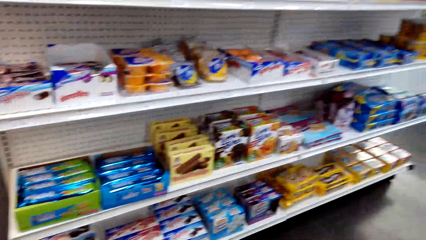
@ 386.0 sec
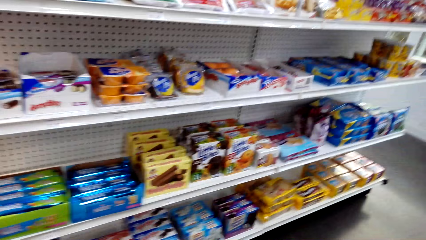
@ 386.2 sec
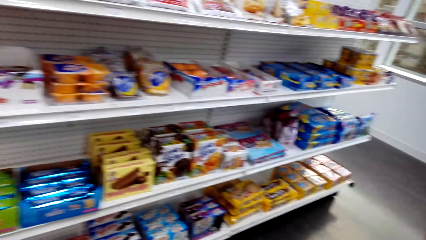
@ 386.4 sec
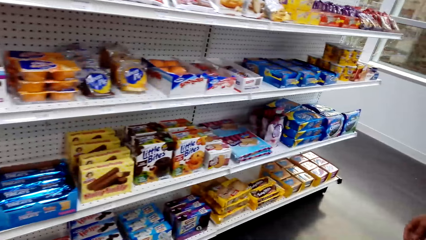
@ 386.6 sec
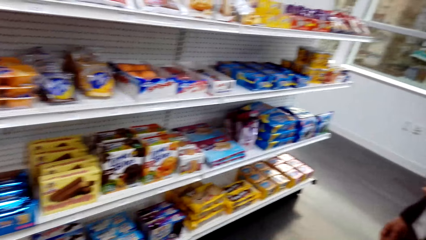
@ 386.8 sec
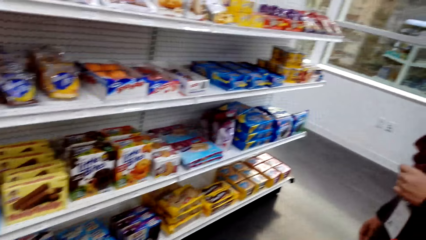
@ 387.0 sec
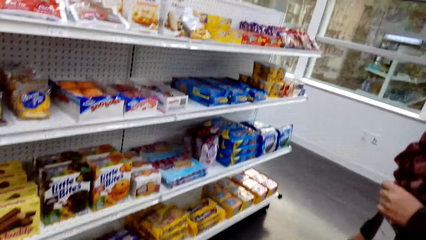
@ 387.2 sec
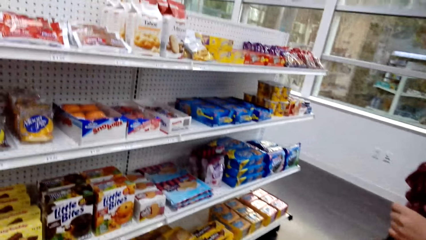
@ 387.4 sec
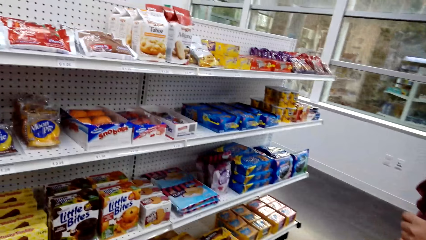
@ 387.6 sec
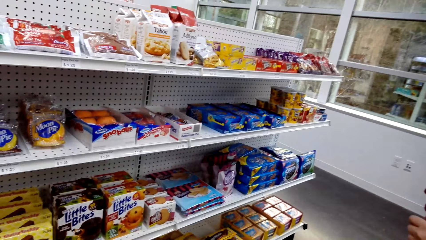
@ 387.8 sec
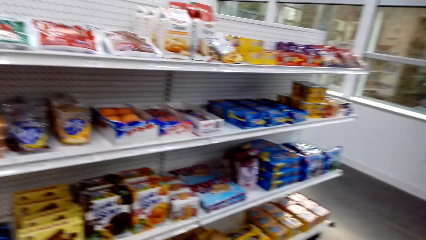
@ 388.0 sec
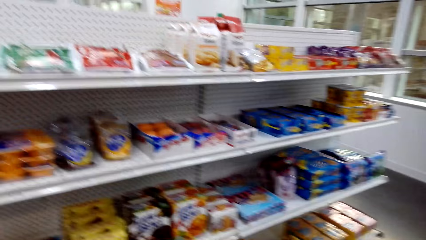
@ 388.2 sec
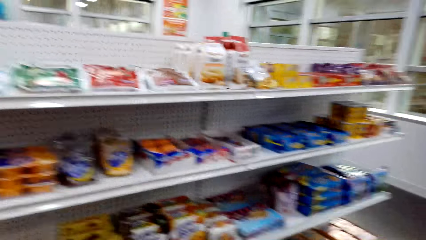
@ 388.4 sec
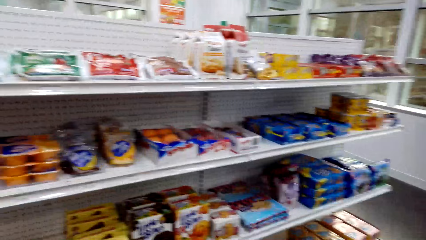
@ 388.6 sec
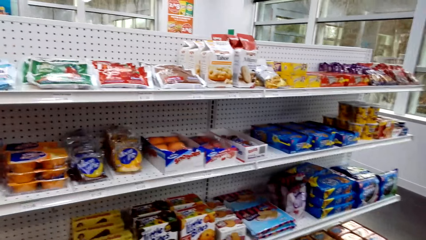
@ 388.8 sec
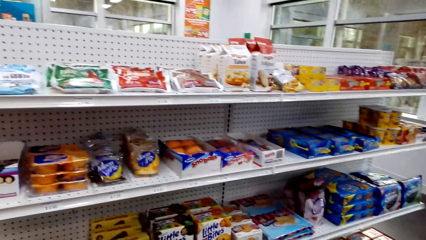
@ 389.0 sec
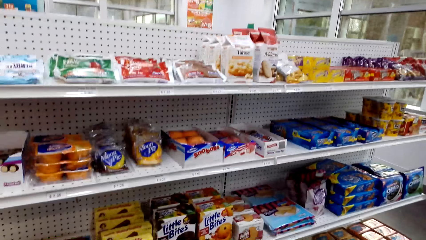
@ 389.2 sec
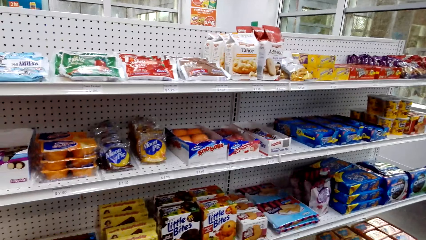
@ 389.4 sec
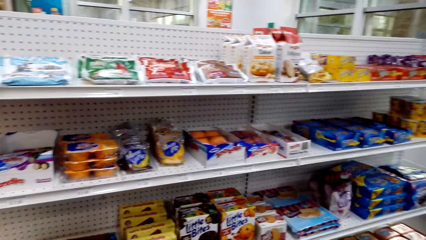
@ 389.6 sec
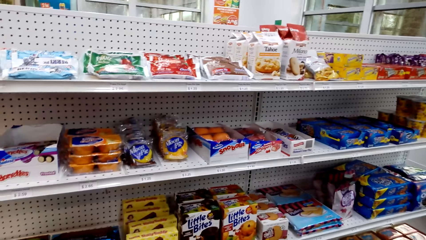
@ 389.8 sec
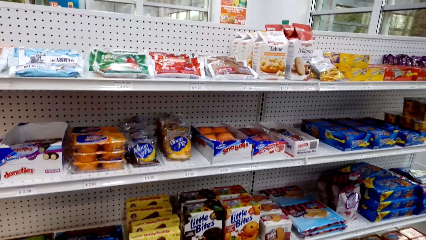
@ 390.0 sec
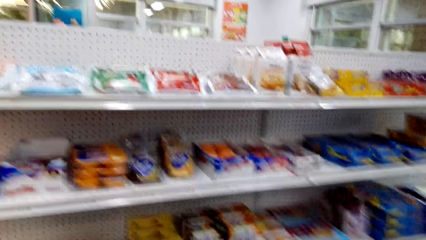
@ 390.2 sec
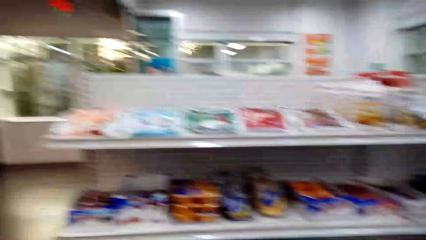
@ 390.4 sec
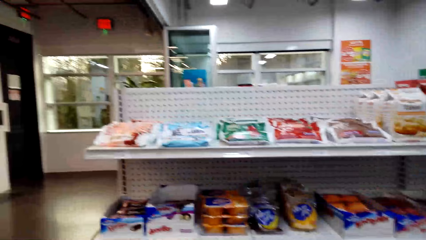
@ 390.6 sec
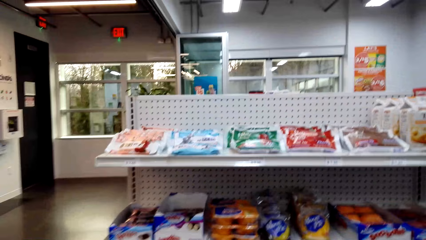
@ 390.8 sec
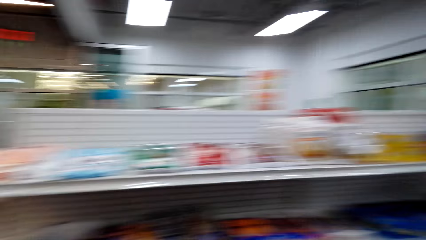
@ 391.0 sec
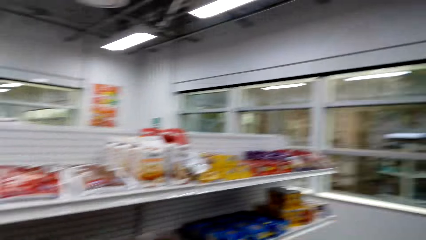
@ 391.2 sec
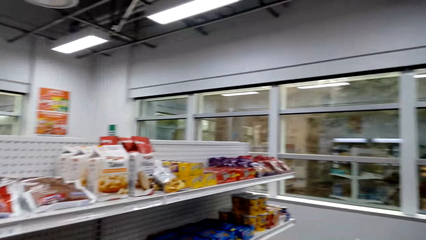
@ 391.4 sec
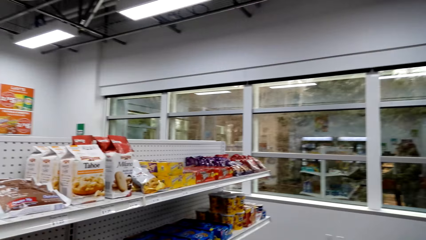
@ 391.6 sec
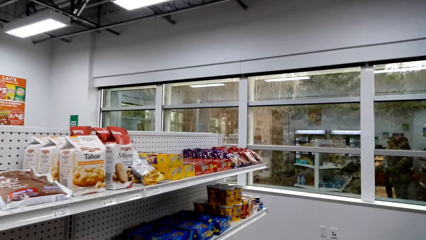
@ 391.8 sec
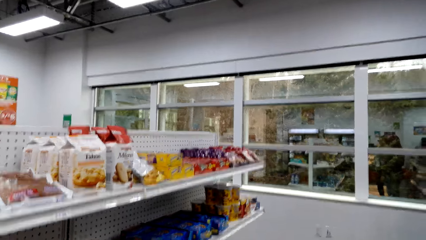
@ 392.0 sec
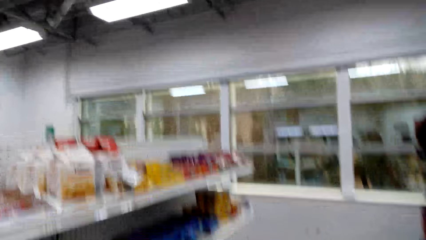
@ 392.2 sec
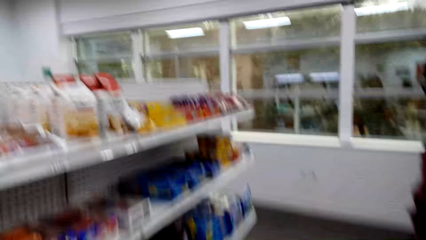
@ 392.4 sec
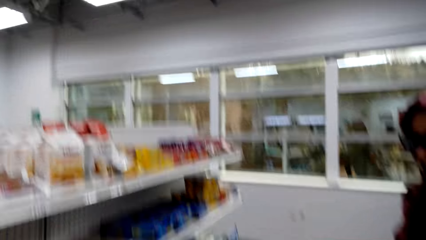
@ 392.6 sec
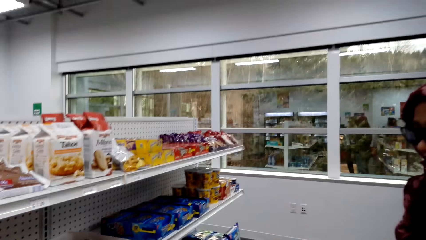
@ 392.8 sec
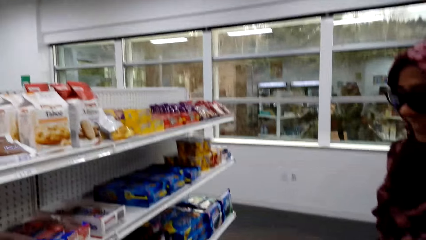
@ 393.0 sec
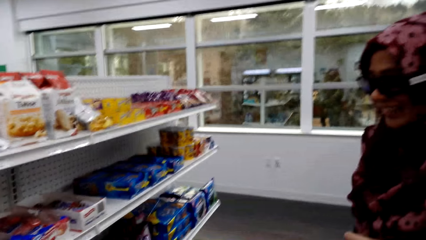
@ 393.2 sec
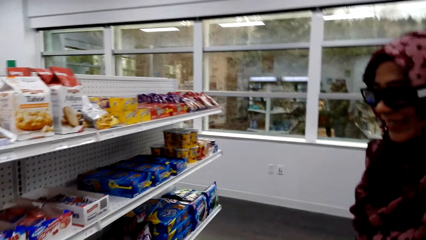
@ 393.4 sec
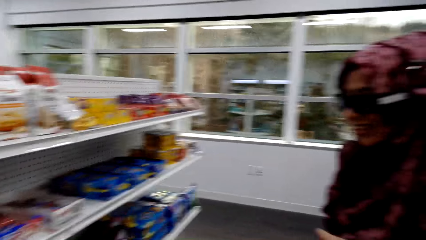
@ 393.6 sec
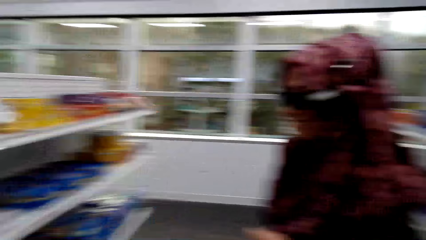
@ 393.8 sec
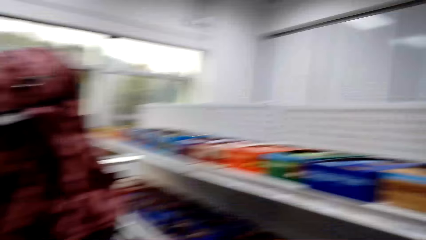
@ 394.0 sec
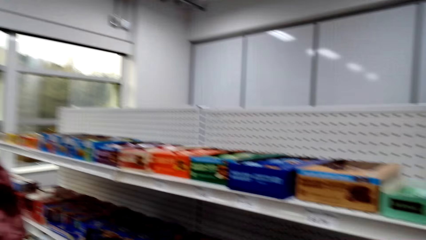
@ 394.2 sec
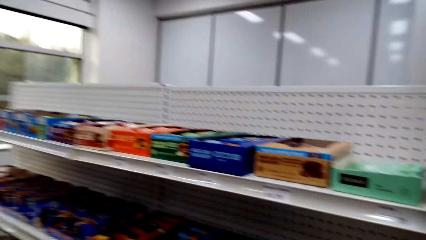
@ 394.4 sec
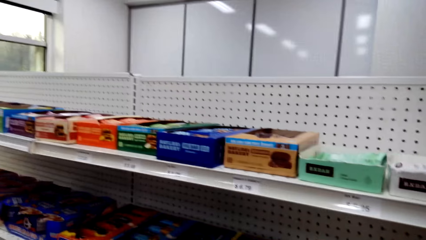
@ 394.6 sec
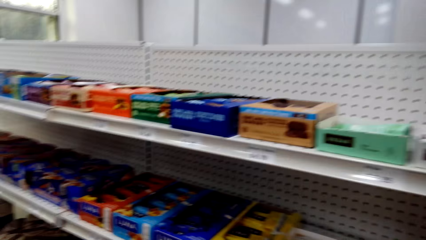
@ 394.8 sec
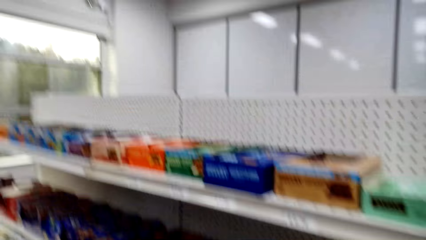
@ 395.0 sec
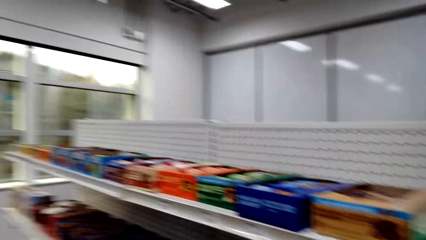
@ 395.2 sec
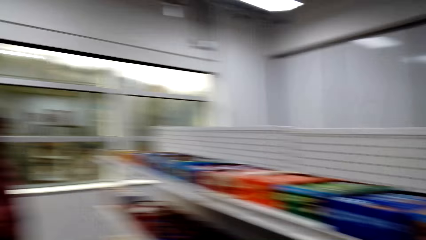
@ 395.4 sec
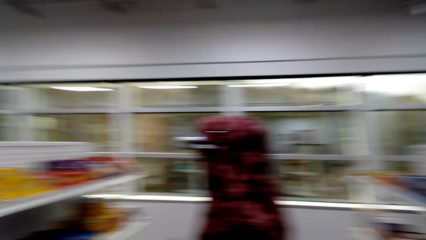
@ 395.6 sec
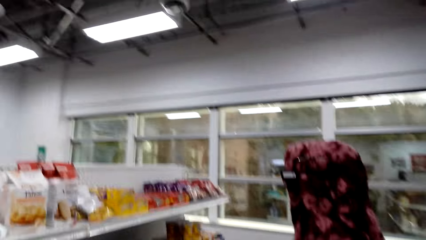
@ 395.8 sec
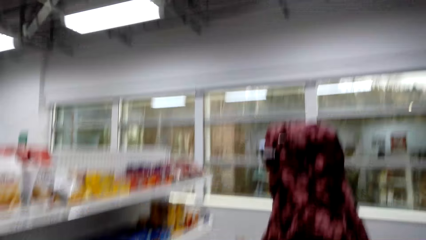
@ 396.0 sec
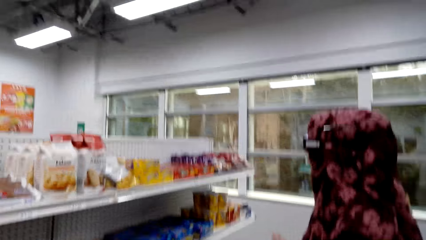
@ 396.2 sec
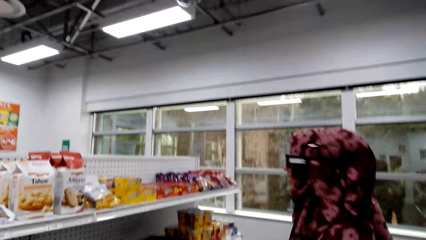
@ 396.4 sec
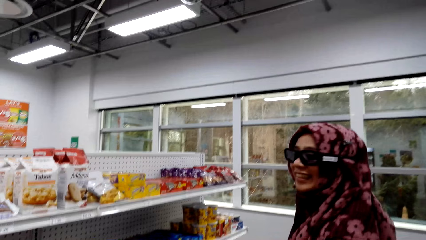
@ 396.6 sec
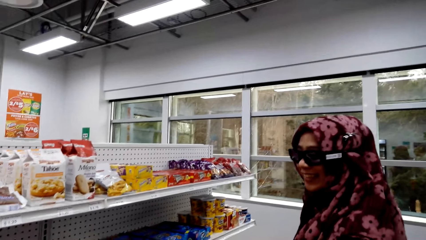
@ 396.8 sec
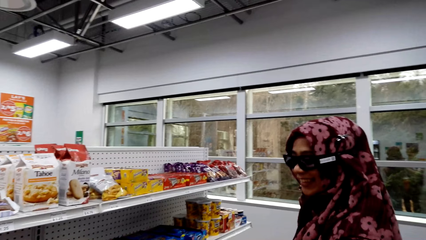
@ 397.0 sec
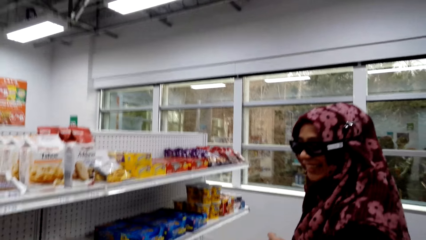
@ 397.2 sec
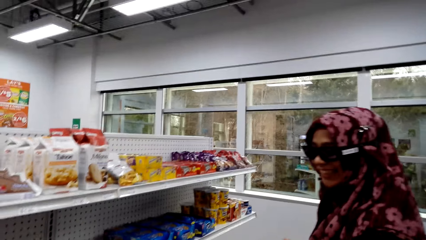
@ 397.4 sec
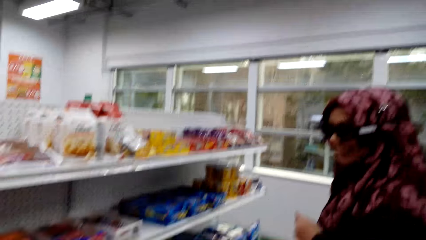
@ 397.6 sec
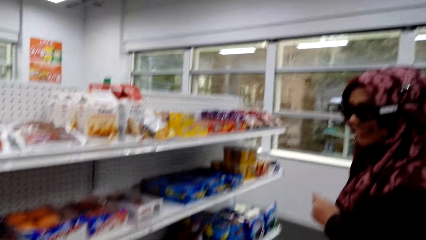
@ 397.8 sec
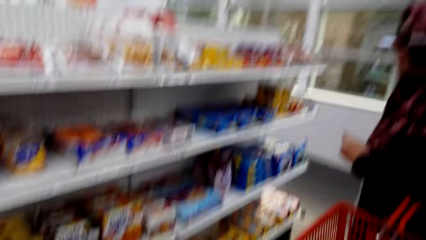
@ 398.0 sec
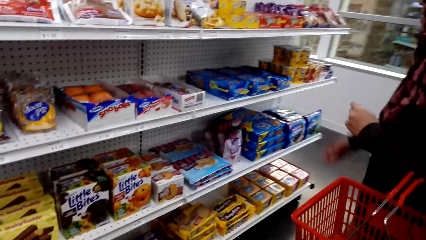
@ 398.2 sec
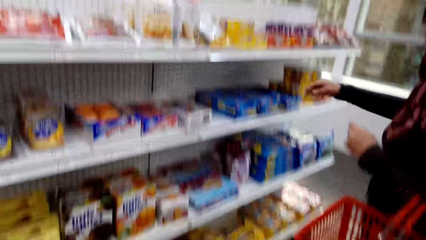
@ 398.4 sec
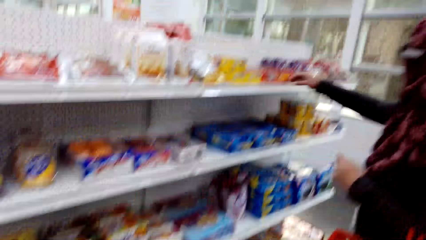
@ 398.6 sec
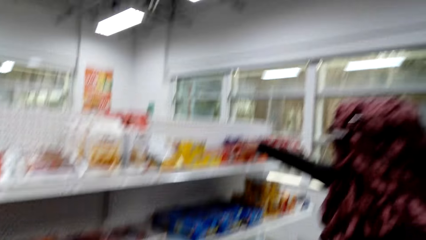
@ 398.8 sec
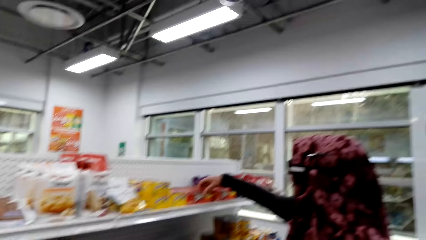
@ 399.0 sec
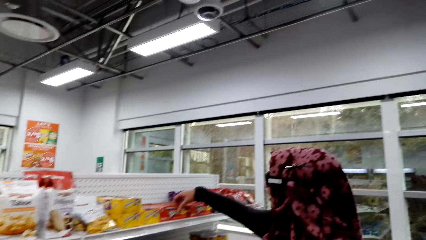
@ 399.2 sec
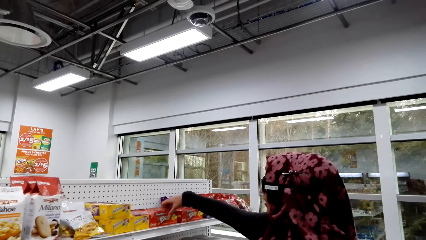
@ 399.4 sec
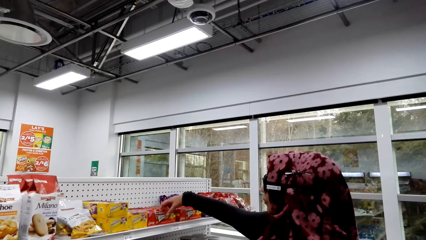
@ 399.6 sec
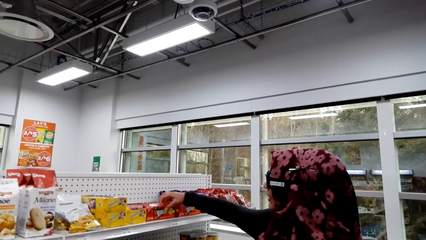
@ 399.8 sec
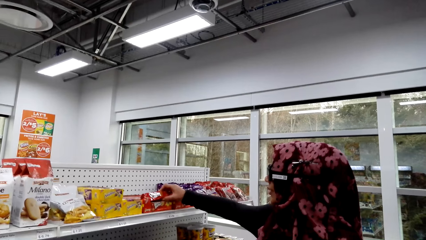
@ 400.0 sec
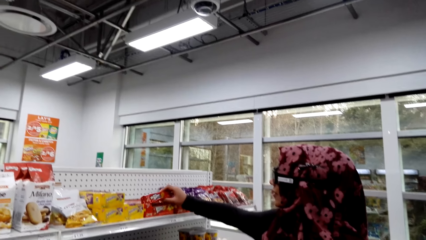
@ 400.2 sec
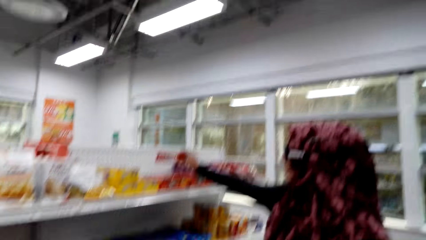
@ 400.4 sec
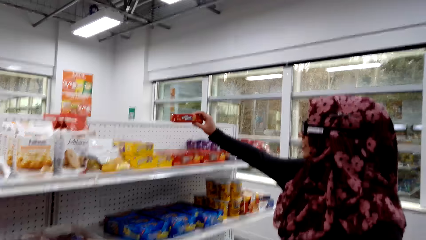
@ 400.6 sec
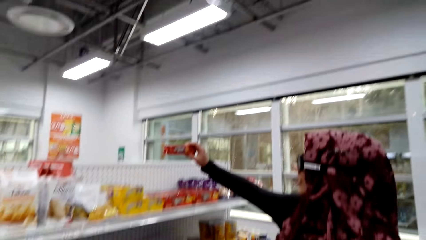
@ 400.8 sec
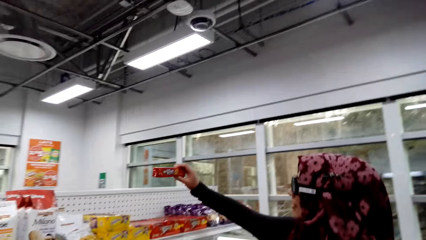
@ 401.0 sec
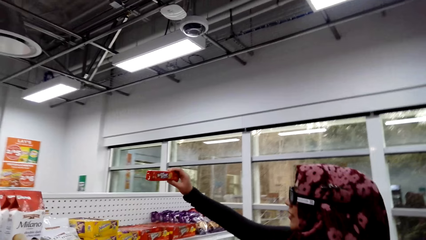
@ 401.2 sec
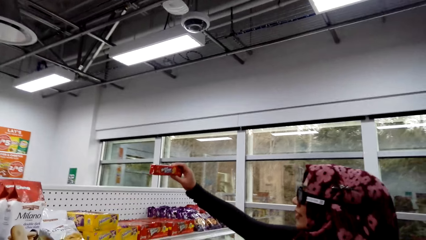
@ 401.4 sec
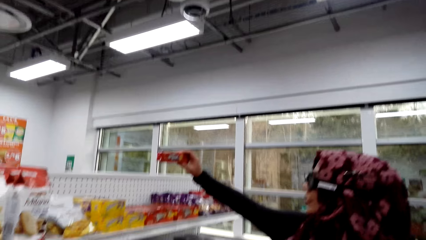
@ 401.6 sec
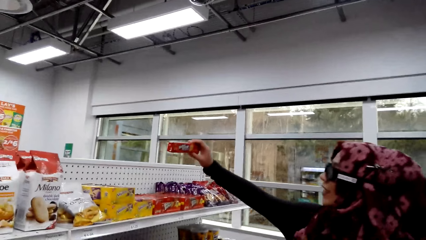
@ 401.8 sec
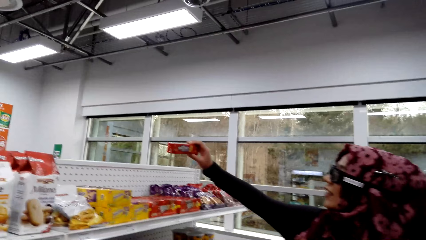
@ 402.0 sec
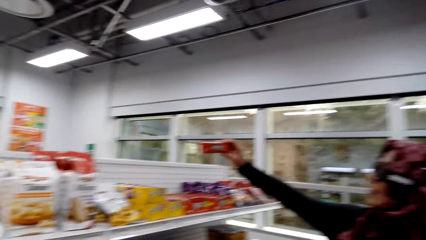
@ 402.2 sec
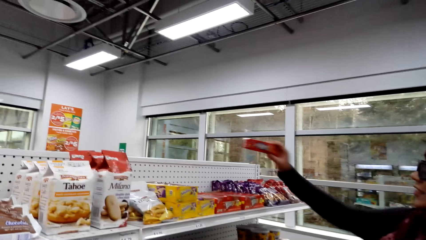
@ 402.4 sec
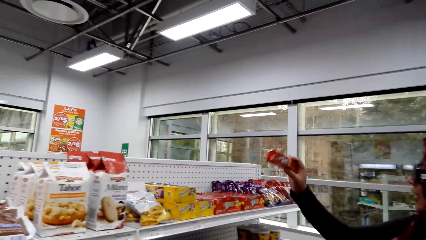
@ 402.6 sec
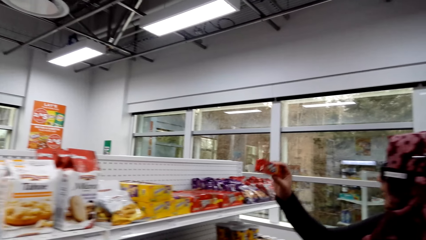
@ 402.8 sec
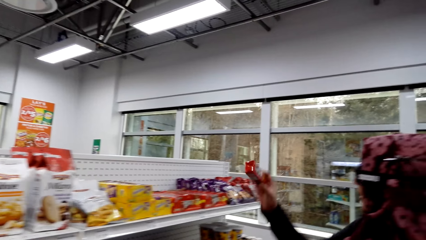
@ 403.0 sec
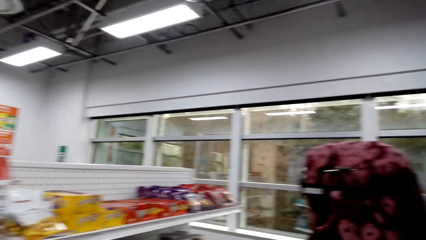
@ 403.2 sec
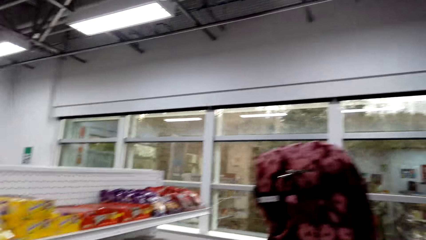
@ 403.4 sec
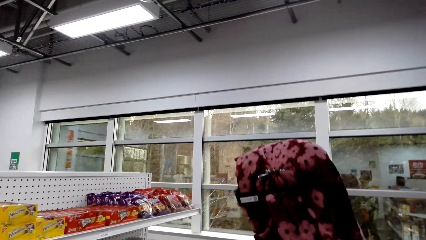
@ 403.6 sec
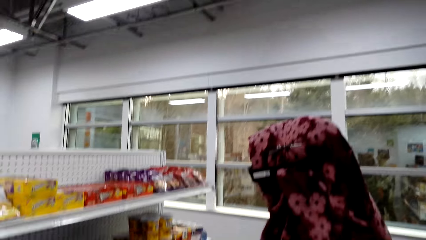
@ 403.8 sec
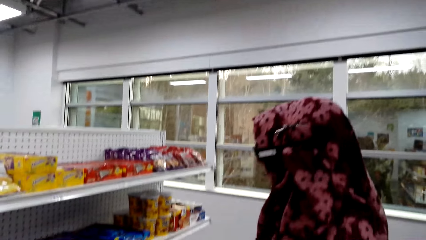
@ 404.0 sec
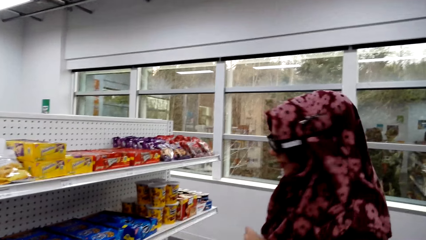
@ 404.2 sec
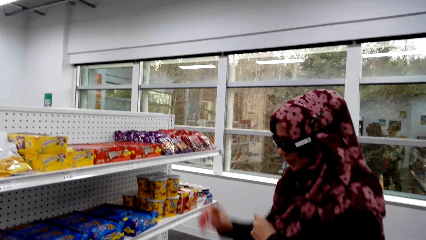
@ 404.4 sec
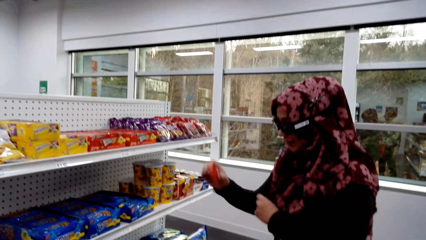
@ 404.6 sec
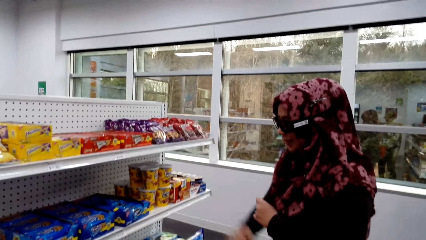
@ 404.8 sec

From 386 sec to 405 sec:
The camera wearer converses with the woman. They look around the supermarket. They converse with the woman. The woman converses with the camera wearer and picks up the packed Cadbury biscuit on the shelf. The camera wearer converses with the woman.
